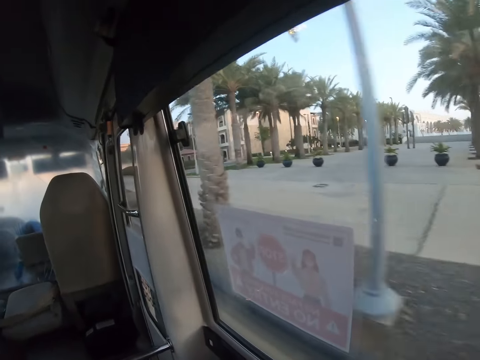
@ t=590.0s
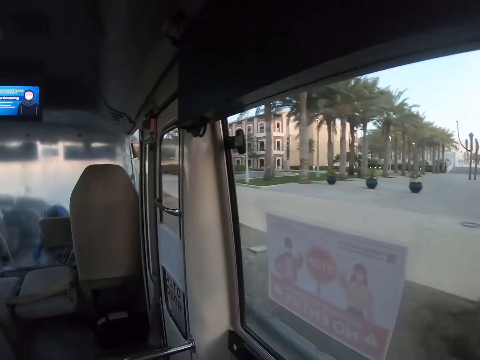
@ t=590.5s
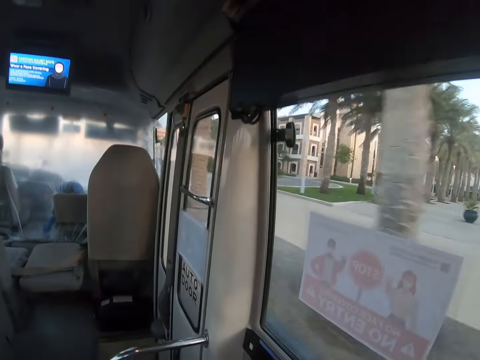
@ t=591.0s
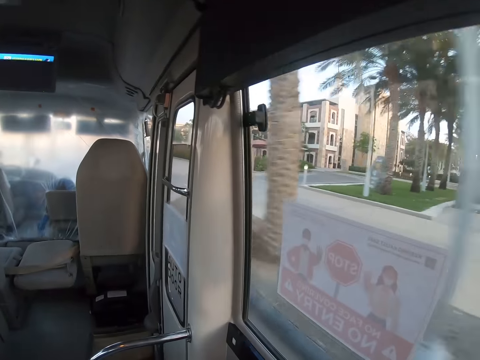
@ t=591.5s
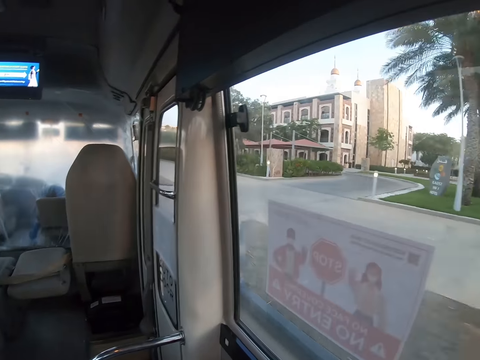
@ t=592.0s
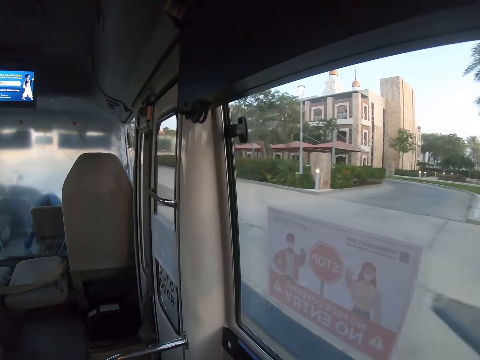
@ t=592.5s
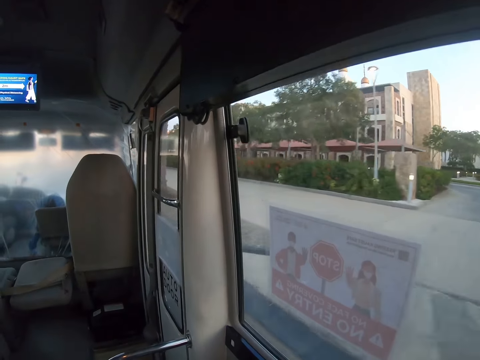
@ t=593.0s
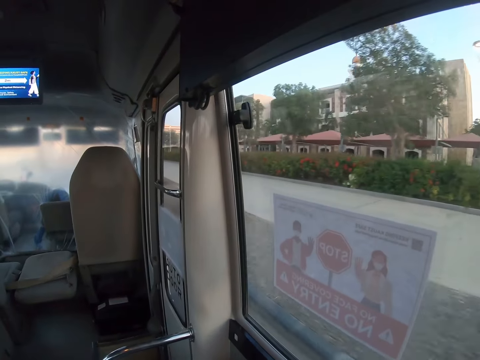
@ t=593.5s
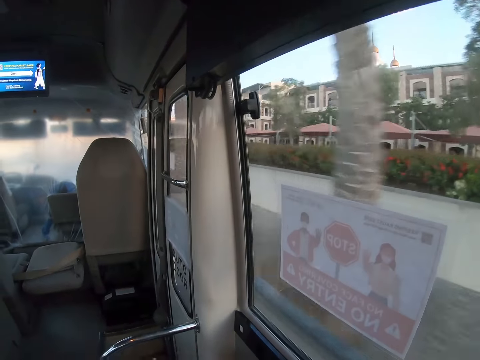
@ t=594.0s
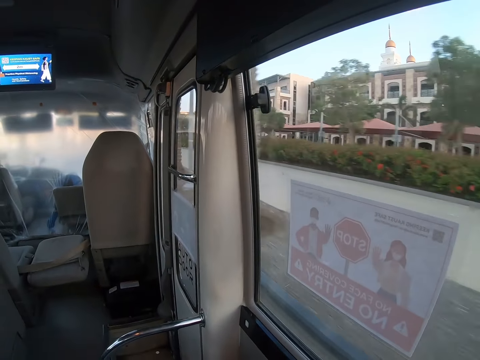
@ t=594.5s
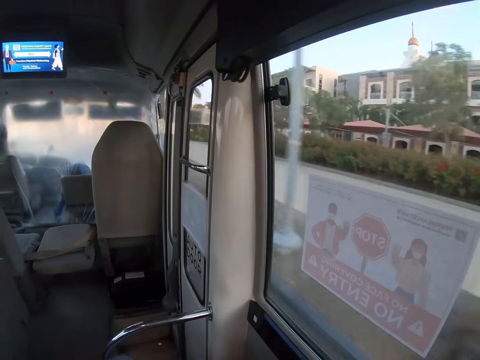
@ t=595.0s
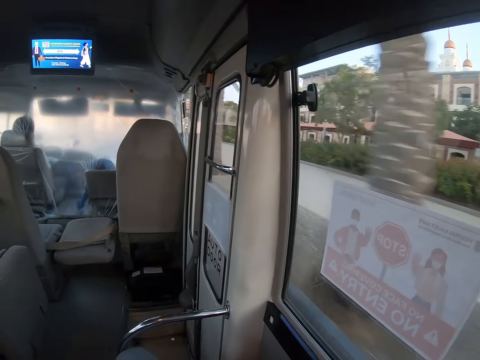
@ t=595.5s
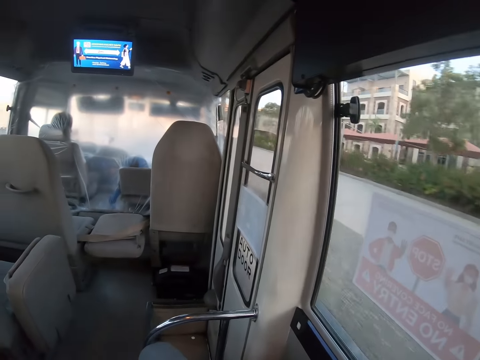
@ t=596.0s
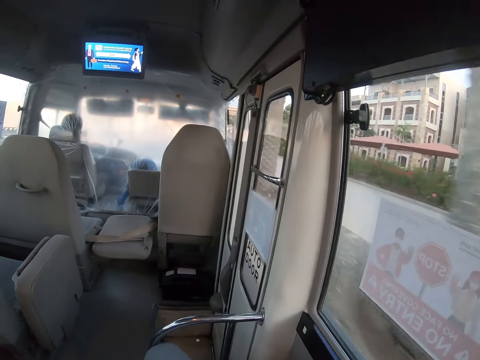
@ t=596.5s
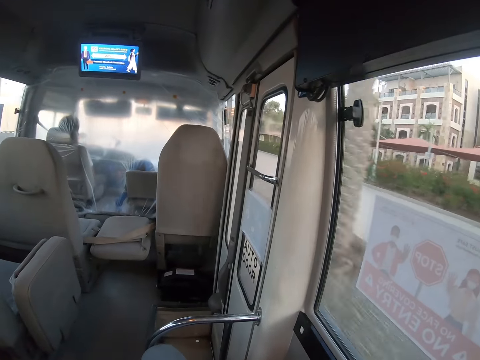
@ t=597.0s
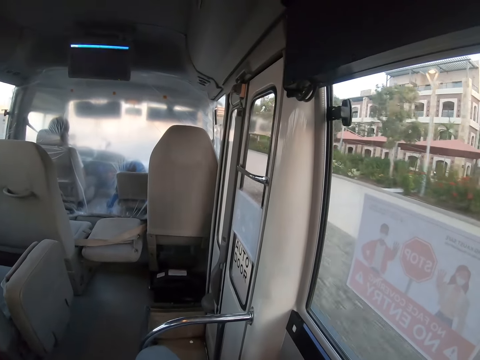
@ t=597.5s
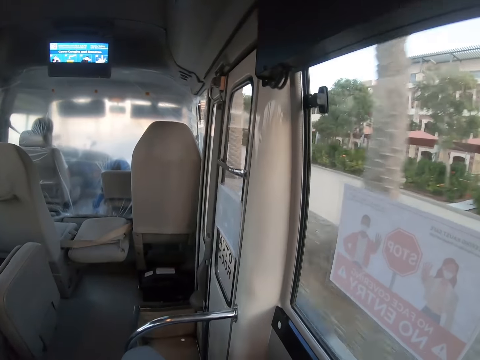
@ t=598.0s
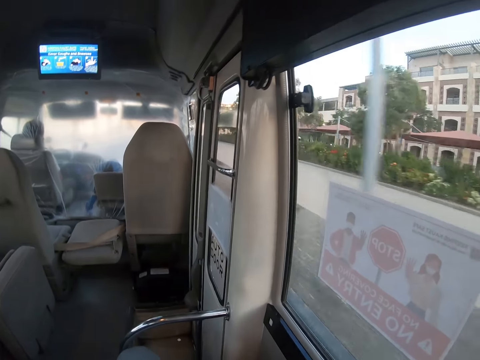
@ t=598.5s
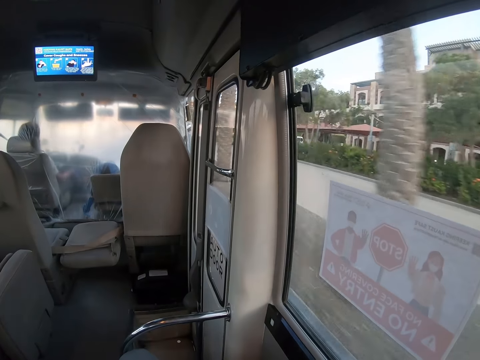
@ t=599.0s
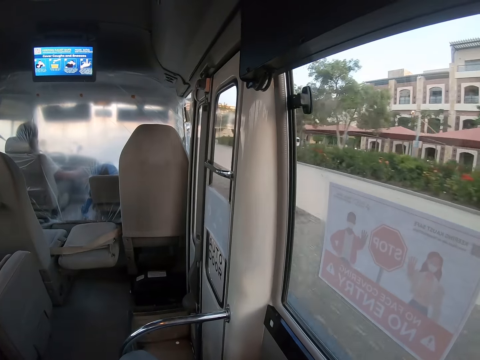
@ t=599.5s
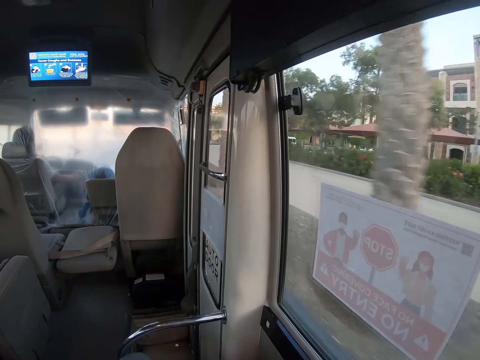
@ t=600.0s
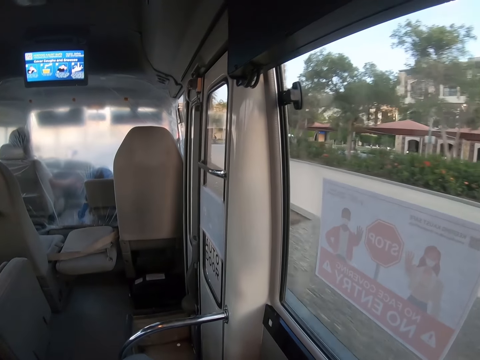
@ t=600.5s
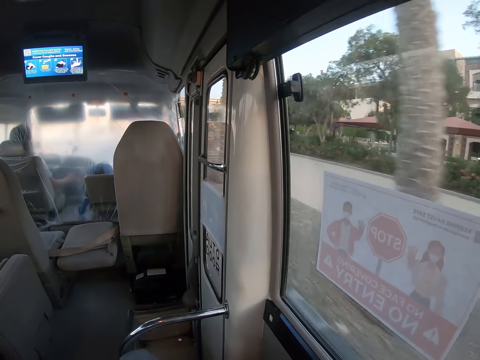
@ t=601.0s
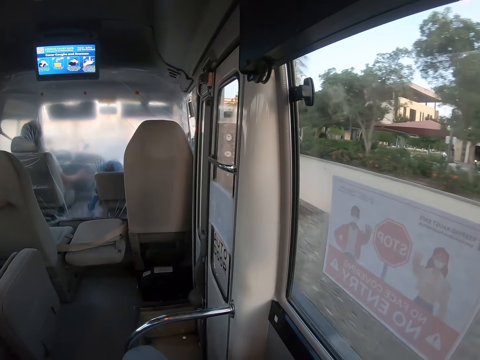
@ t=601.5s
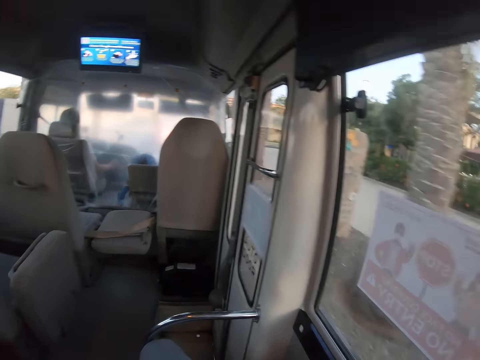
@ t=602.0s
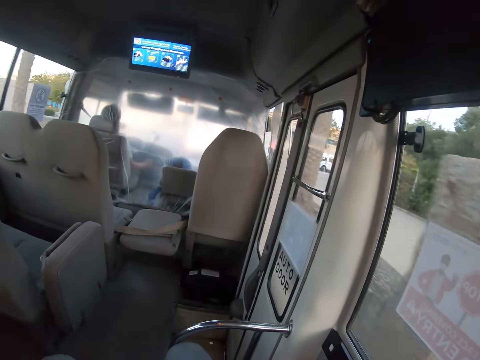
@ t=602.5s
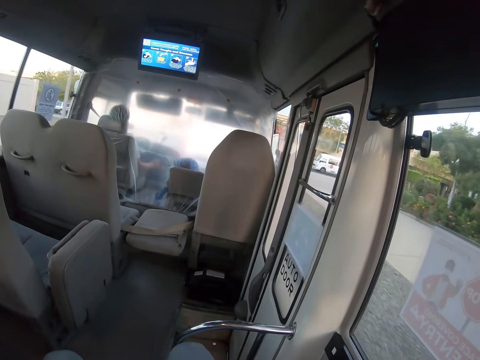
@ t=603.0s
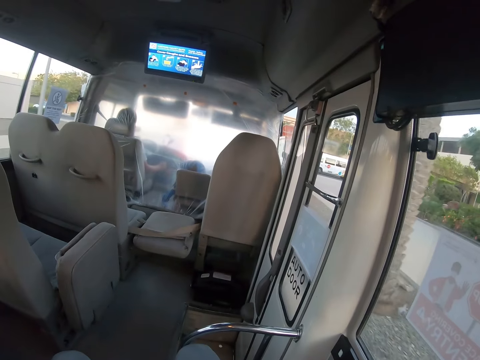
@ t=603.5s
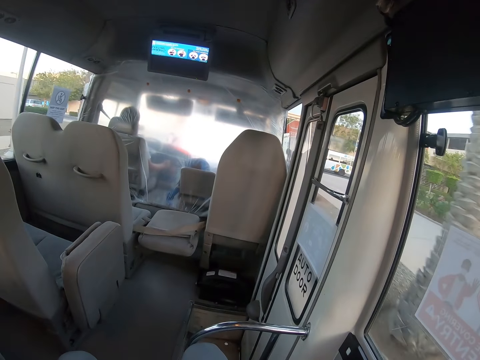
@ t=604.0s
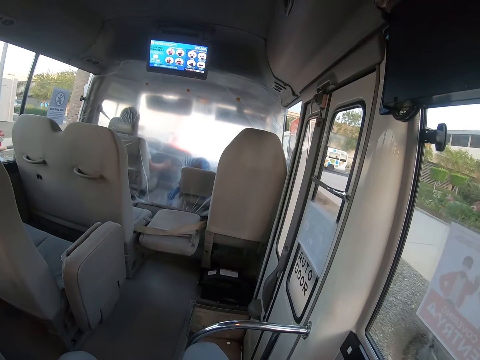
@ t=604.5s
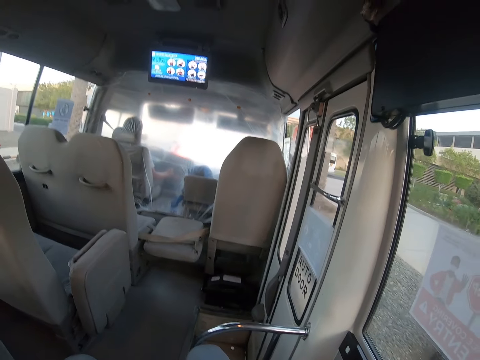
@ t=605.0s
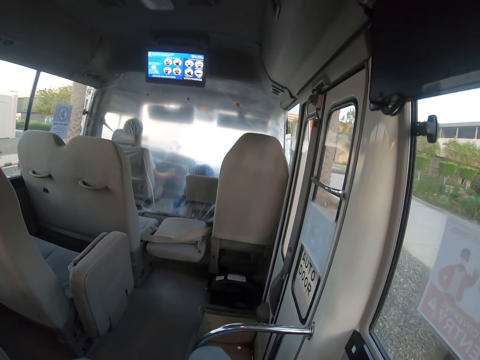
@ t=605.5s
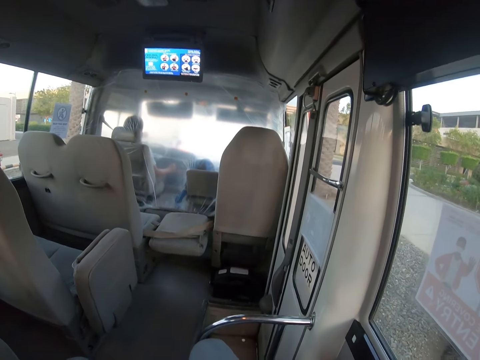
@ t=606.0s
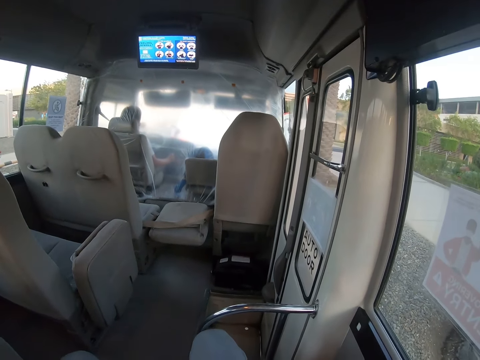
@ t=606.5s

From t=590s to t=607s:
The camera wearer opens a bag. They watch the bus TV.

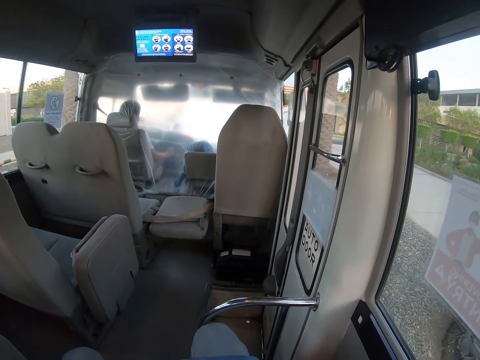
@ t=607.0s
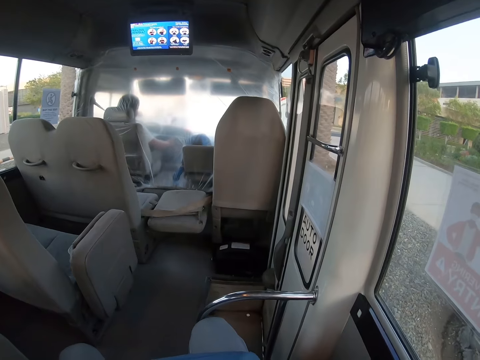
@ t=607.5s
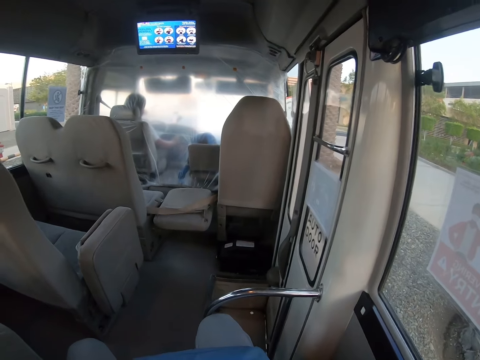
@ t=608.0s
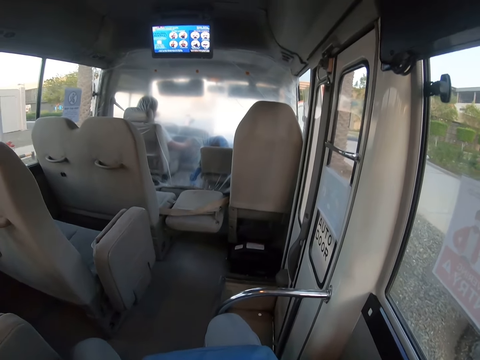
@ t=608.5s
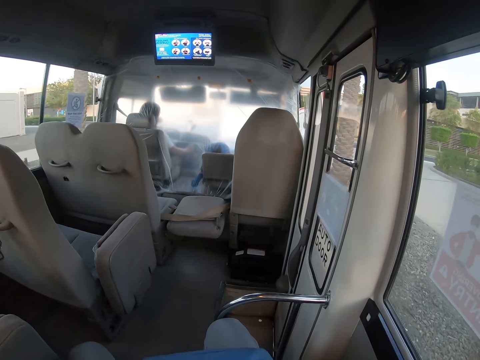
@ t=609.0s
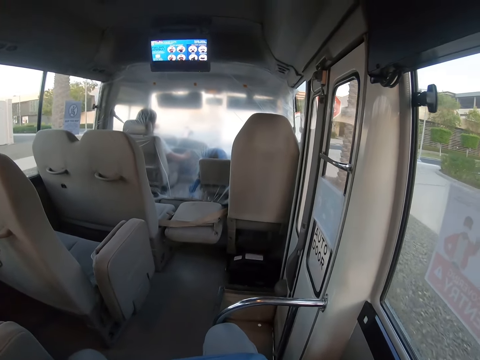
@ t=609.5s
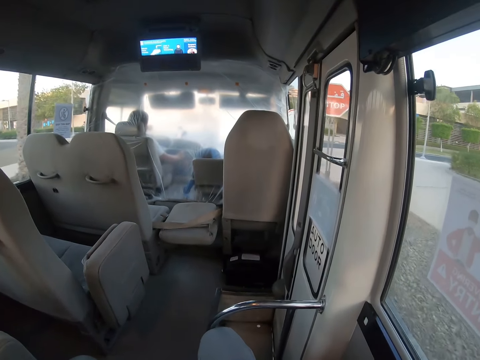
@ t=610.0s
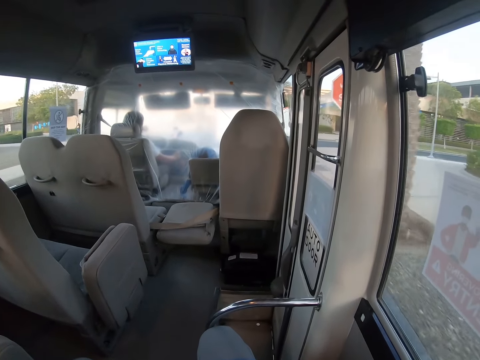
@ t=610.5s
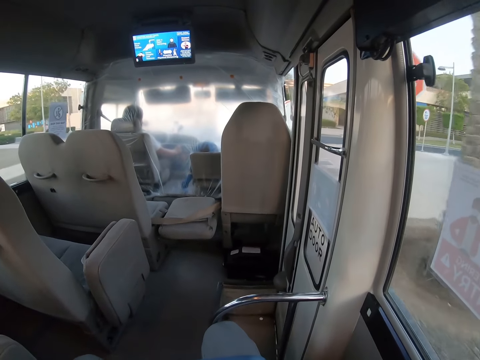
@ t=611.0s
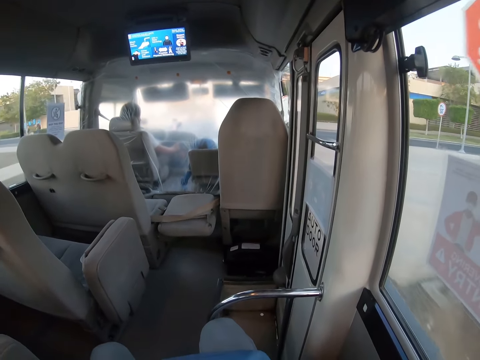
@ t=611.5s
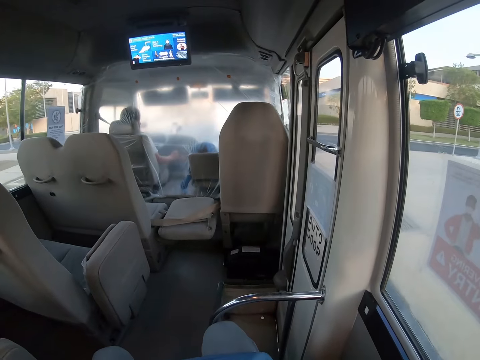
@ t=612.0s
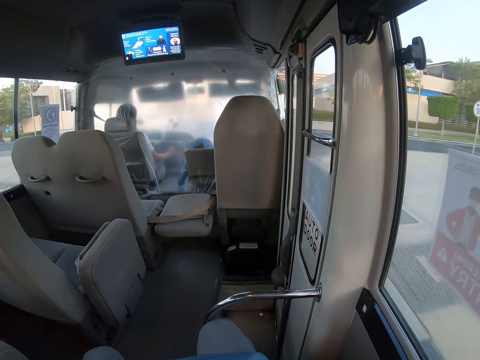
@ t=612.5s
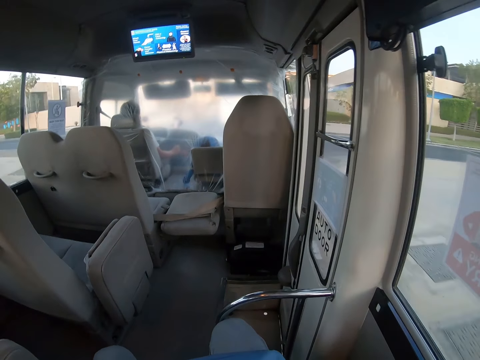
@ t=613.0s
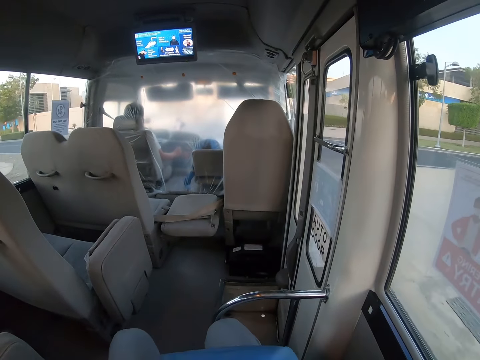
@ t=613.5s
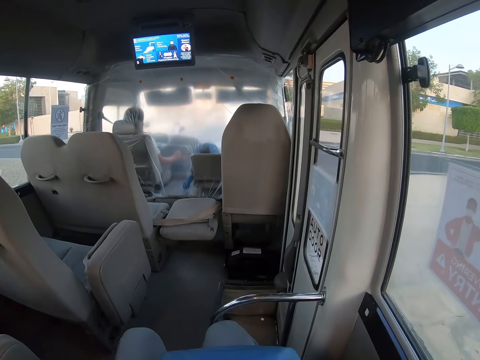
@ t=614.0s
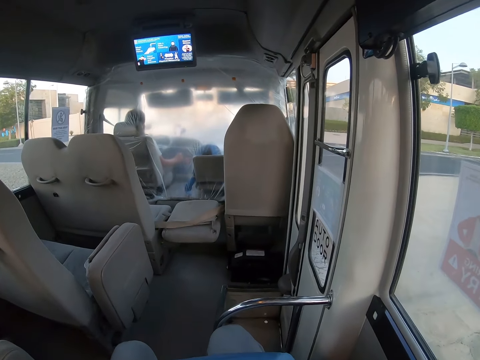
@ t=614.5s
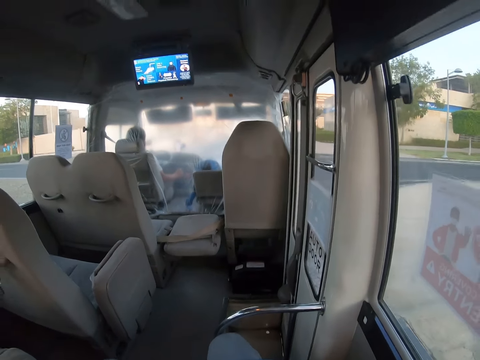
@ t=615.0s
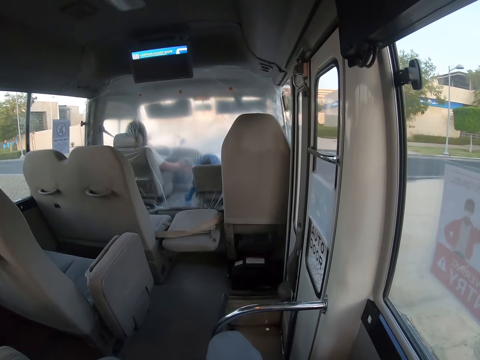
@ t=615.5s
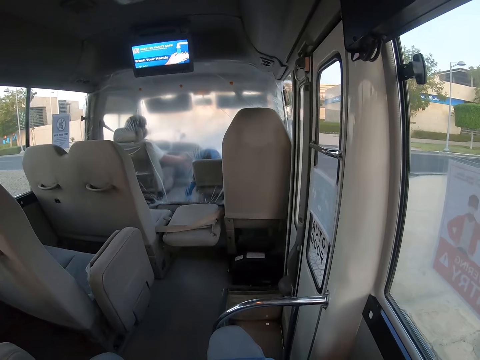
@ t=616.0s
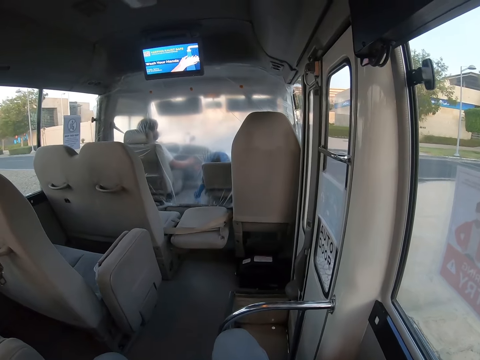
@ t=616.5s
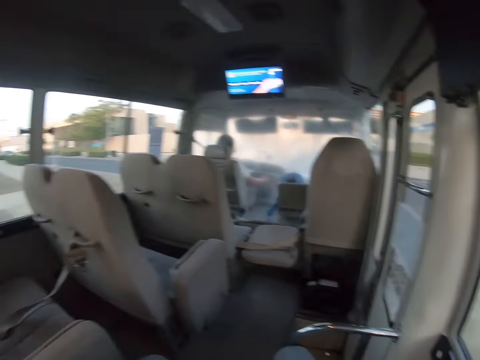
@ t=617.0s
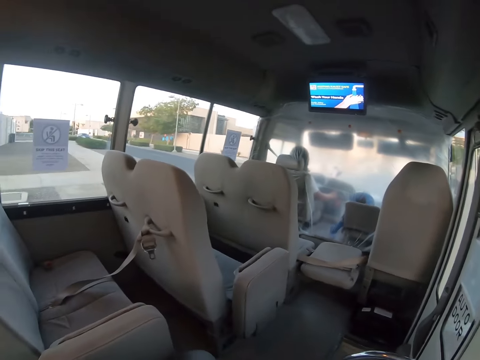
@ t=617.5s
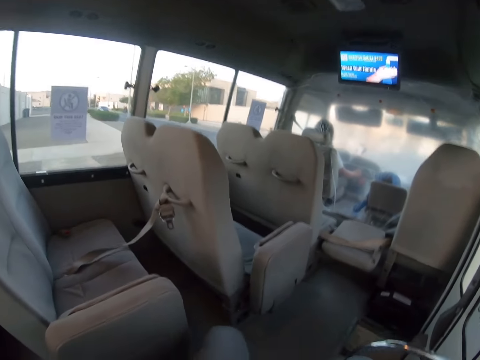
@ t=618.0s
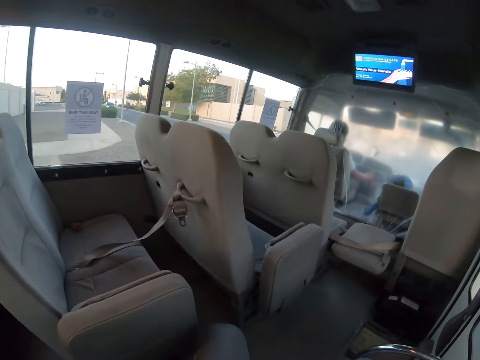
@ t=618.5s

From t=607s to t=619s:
The camera wearer stares out through the bus windows.
